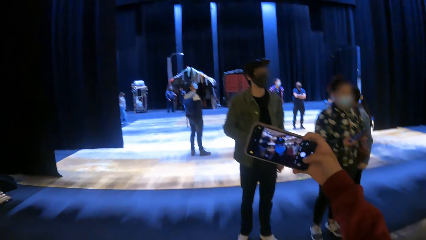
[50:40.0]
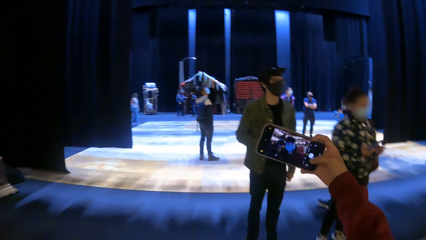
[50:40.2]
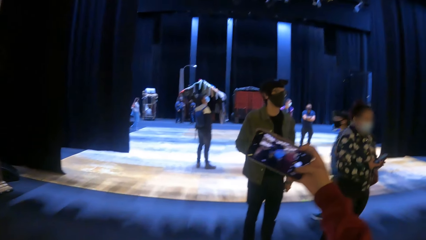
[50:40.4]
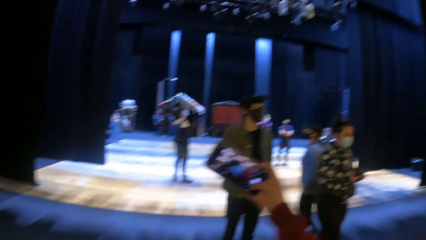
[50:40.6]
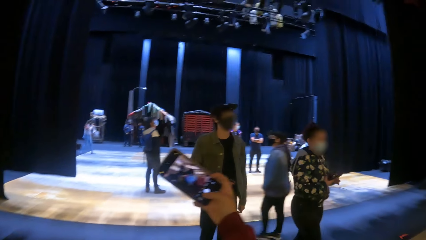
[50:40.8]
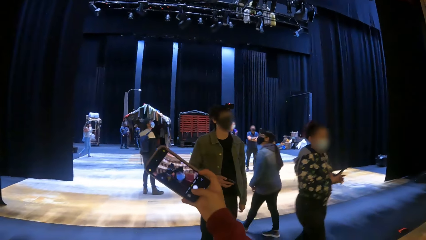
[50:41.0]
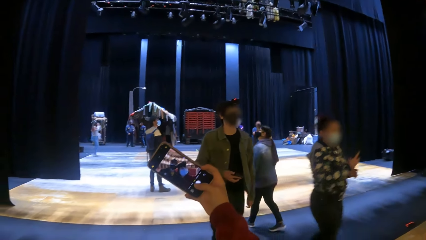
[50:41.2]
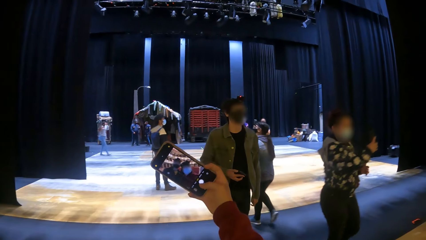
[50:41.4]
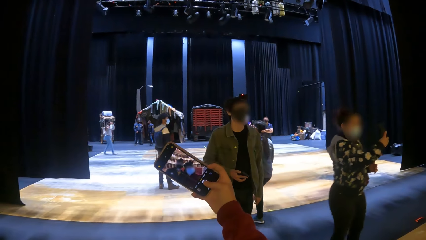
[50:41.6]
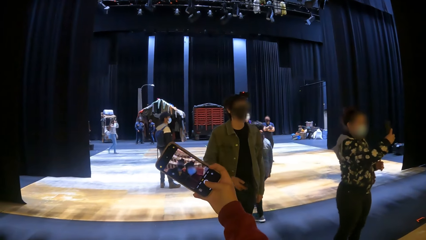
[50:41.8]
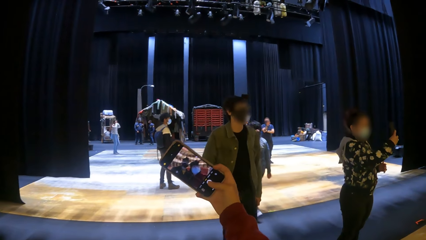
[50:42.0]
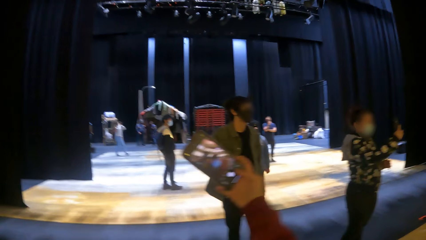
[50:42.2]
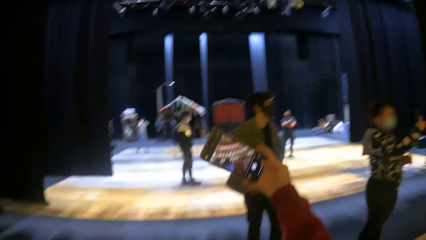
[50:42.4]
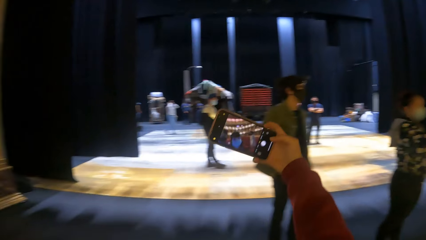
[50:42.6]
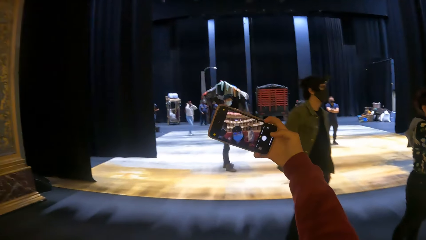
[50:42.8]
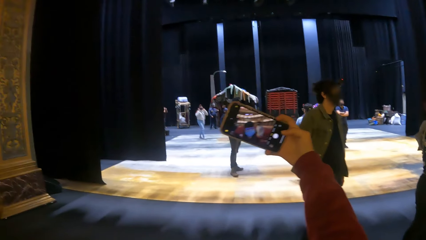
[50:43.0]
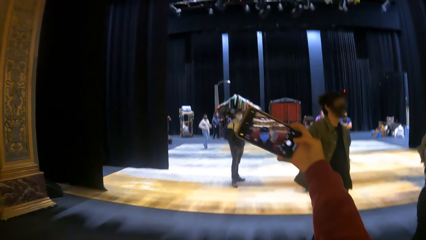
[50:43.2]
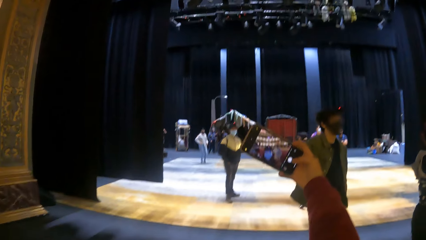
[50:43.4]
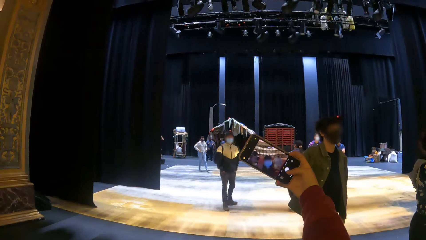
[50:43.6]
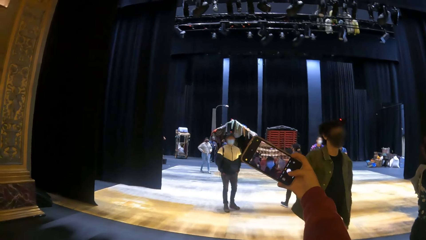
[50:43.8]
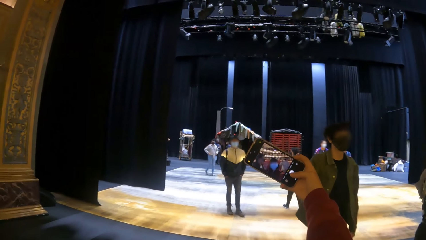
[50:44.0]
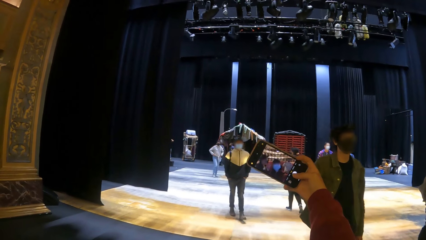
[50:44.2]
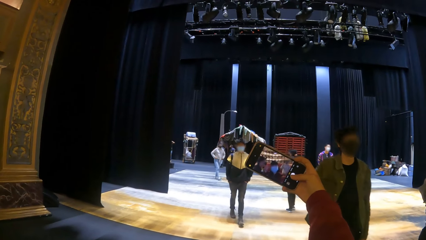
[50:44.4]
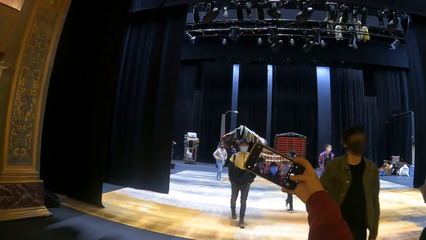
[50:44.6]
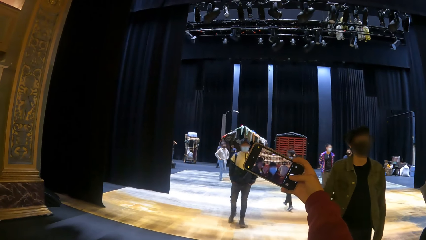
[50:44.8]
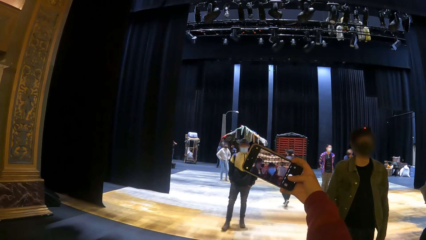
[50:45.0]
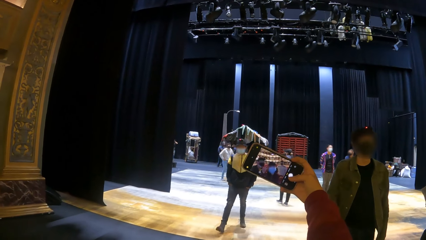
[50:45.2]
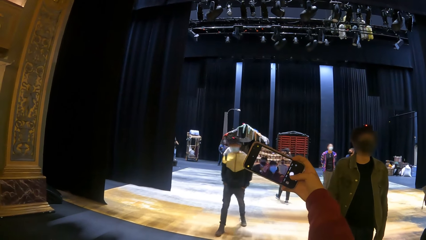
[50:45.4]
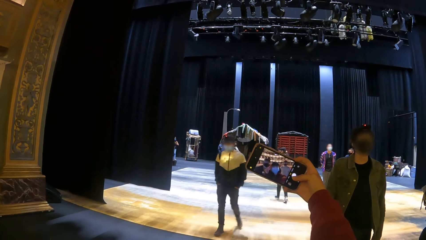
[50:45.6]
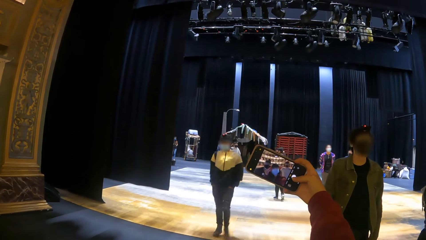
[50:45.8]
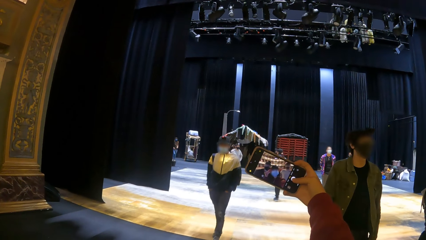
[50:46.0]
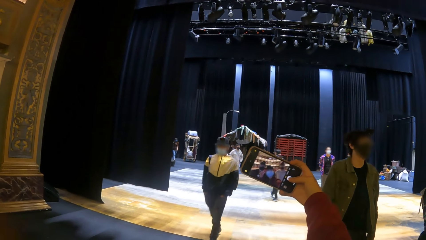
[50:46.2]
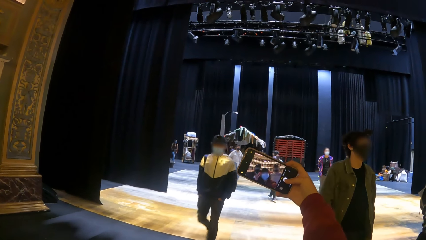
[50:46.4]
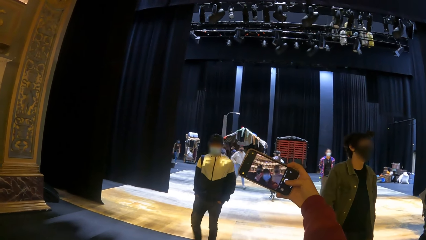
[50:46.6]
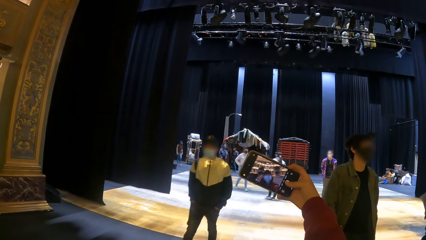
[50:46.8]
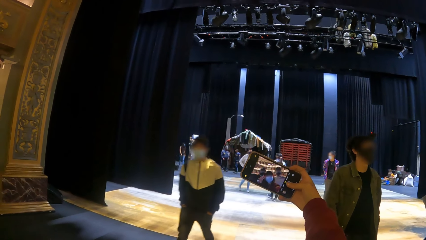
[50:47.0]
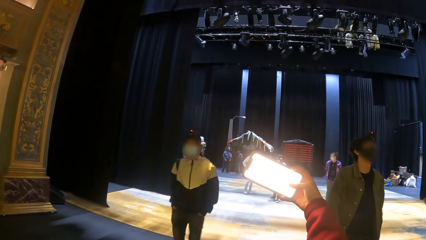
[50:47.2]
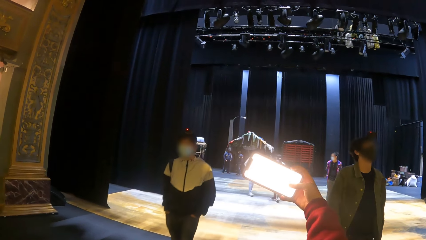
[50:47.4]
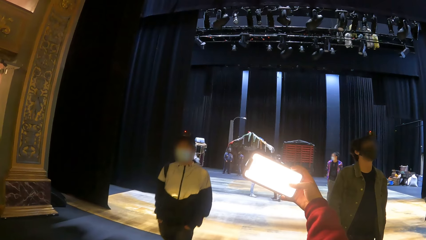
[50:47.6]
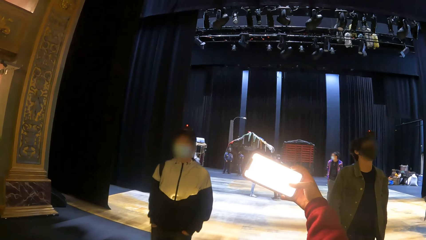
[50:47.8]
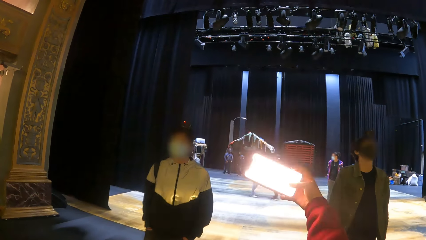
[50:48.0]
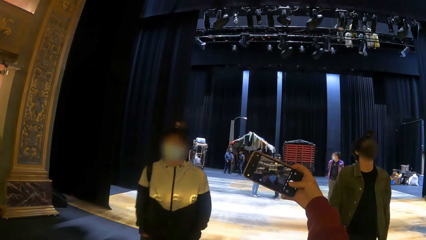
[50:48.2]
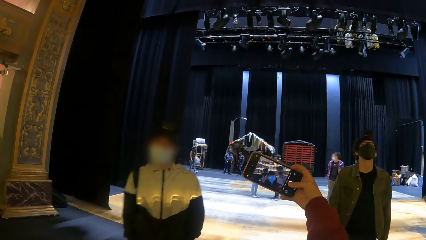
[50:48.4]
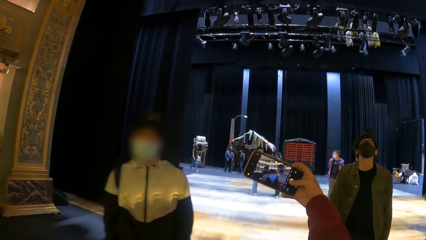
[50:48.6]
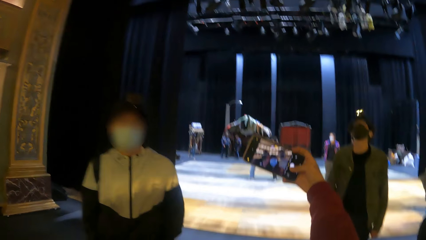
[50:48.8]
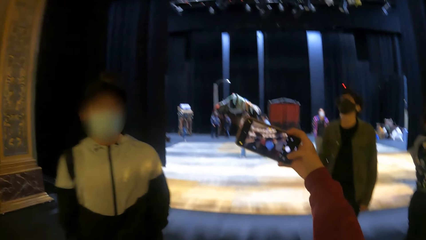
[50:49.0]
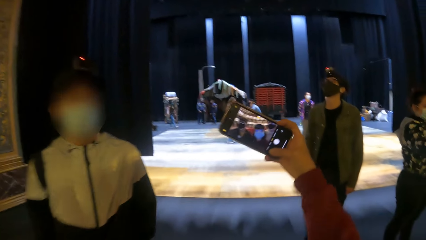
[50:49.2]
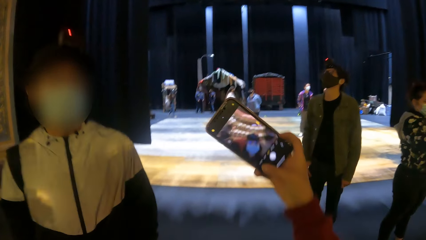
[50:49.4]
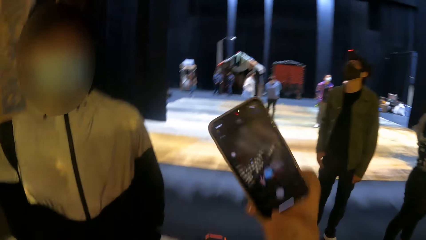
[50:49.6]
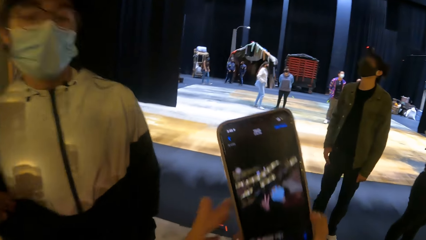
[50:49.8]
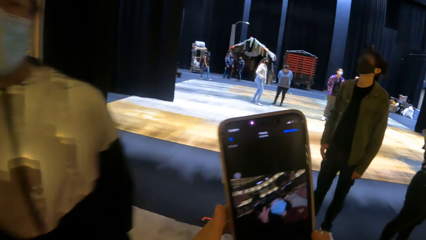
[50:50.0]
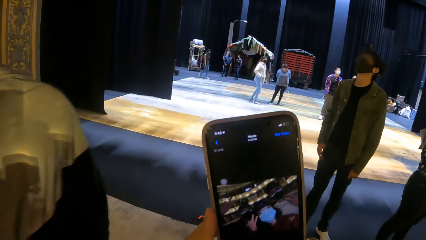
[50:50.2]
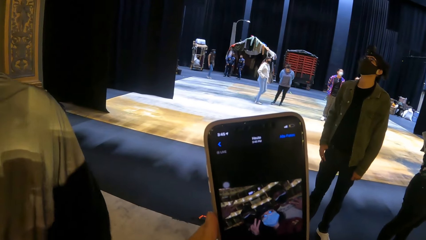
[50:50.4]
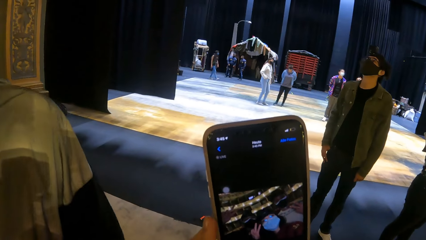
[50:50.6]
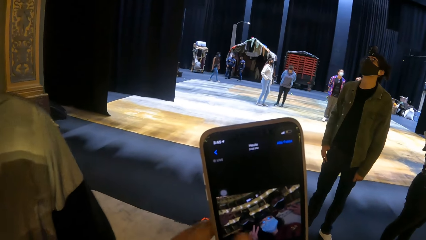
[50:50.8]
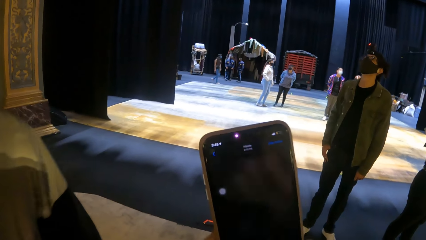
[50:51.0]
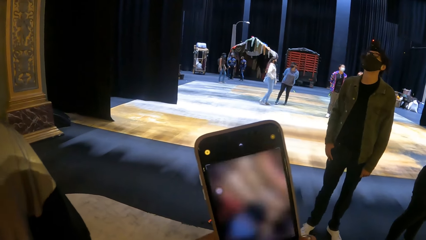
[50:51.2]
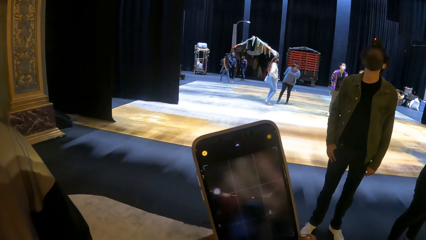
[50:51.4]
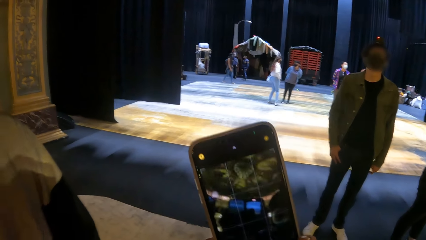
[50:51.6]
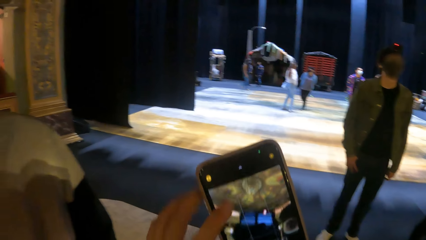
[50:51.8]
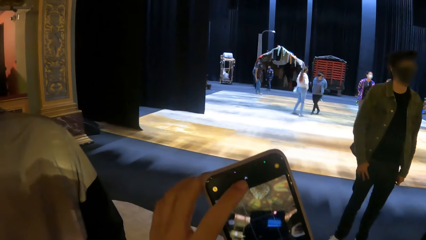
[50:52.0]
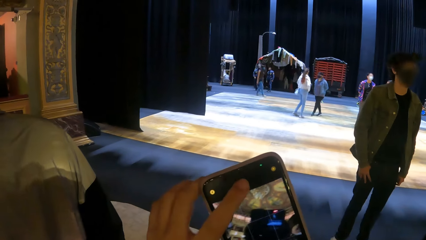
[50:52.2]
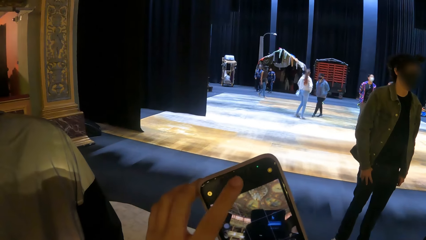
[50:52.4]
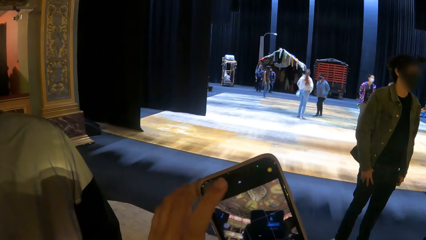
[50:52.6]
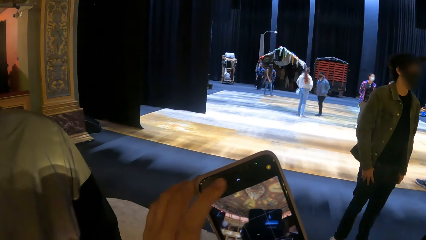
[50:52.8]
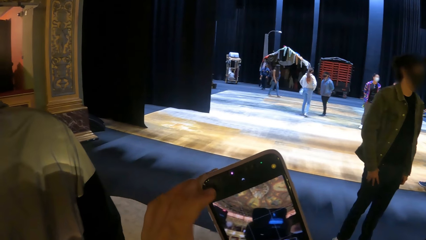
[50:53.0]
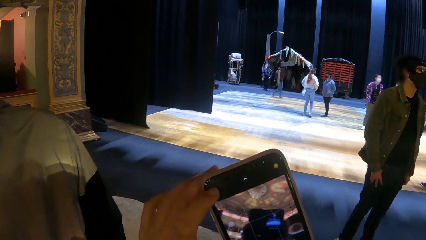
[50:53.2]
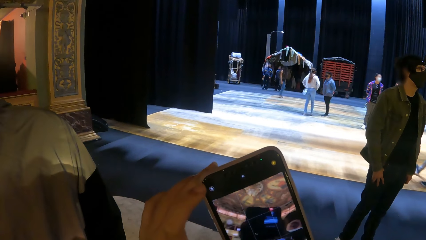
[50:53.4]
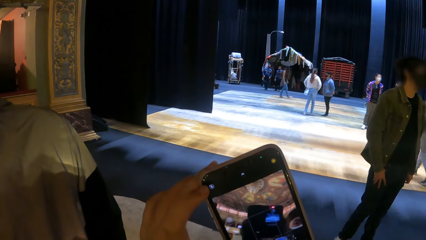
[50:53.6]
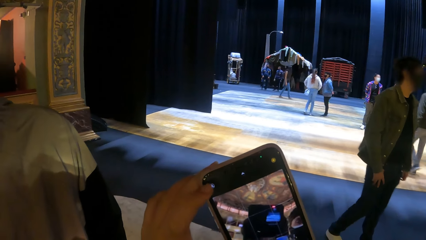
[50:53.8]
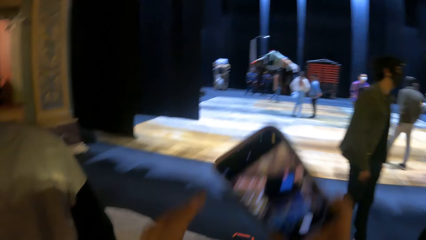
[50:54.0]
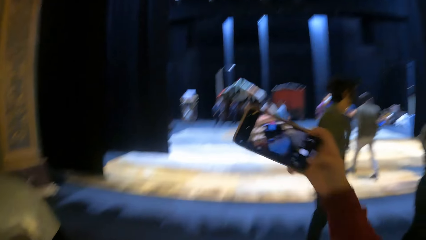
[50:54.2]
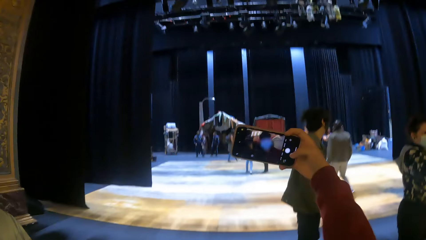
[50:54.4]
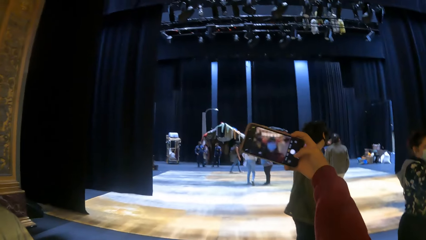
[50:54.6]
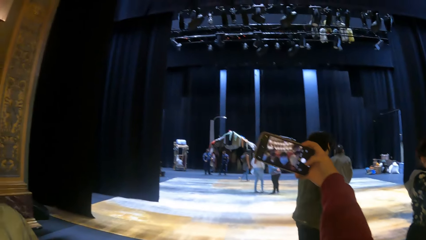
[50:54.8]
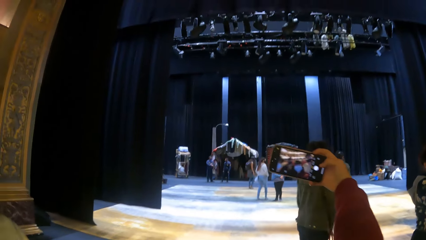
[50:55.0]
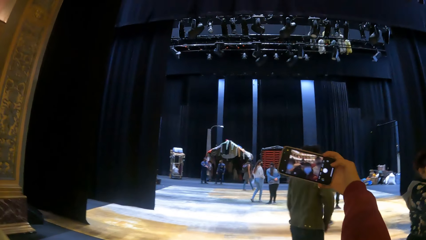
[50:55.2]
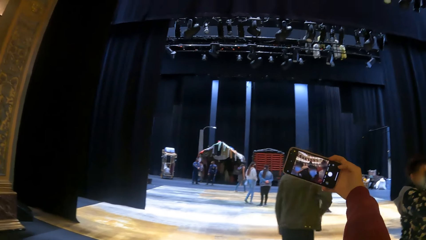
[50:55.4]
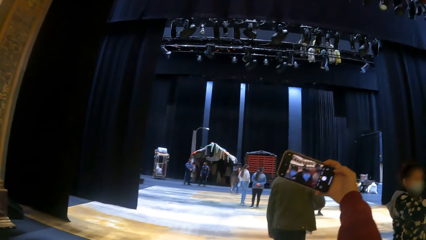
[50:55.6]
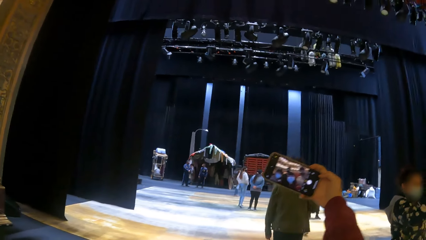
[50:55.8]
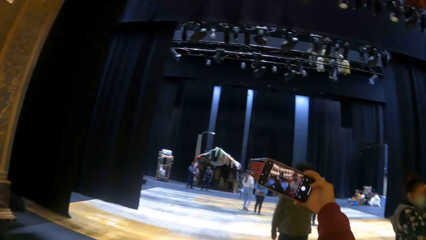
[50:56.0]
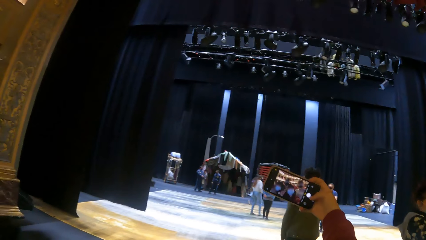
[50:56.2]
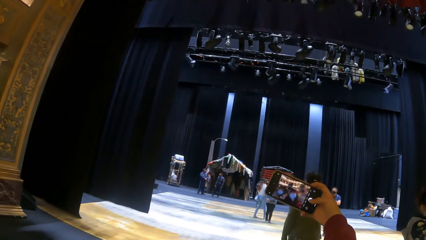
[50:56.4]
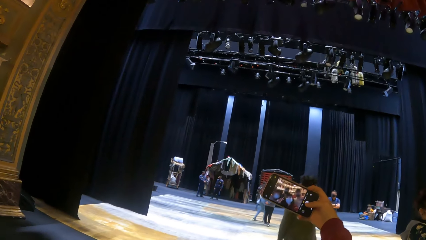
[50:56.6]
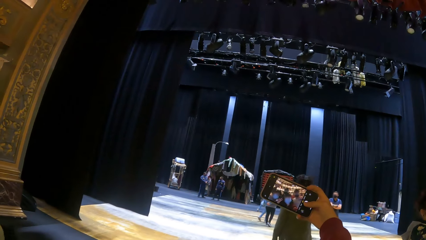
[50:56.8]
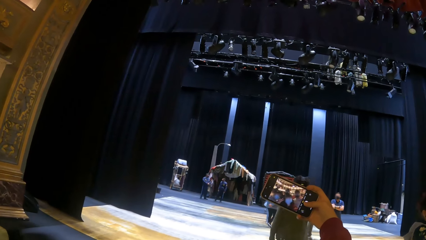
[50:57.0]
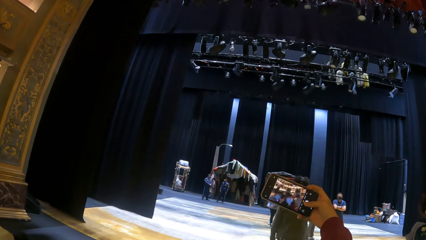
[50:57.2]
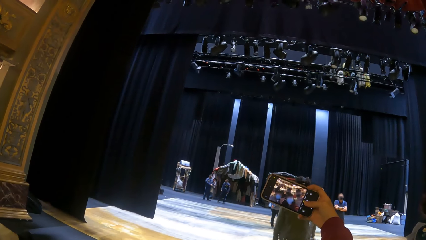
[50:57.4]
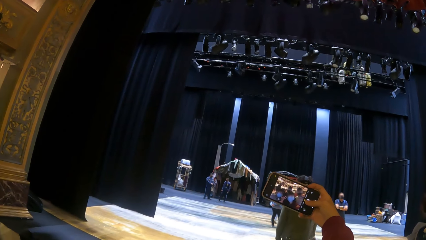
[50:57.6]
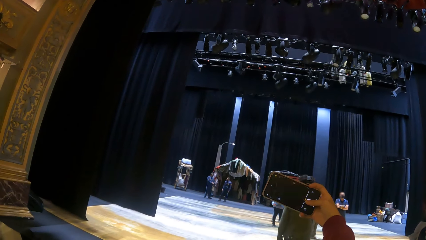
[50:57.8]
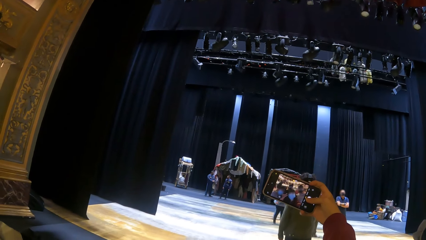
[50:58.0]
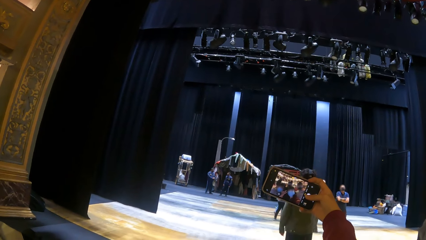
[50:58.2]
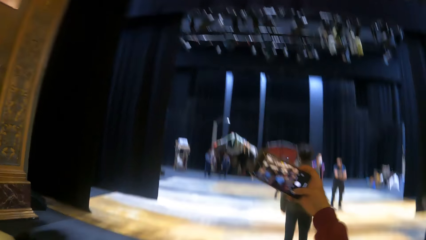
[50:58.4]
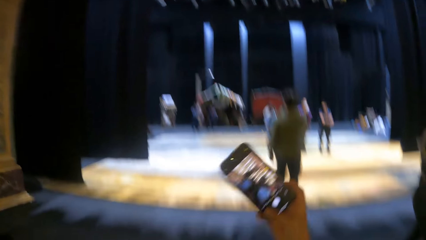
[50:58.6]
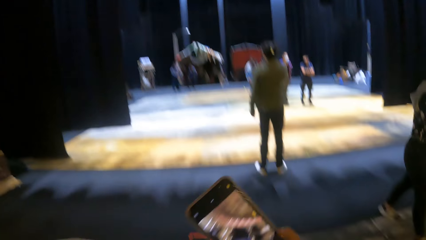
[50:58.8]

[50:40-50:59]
The woman stretches a phone in her right hand. The camera wearer takes a picture with the phone in her right hand. A man walks towards the camera wearer. The camera wearer removes the flash setting from the camera. She places her left hand on the phone in her right hand. She operates the phone in her right hand with her left hand. She stretches the phone in her right hand. She takes a picture with the phone in her right hand.
